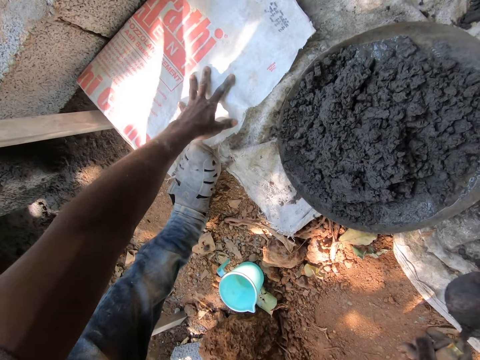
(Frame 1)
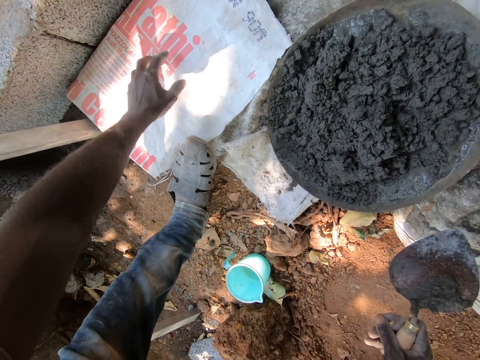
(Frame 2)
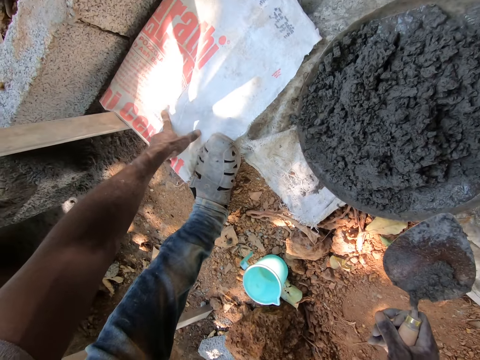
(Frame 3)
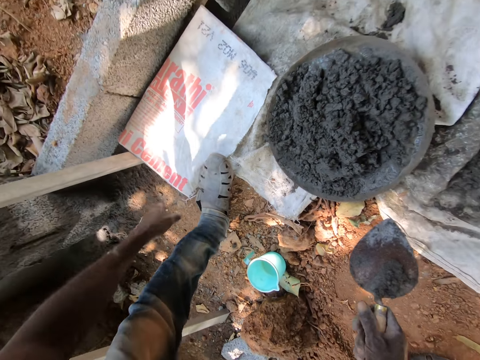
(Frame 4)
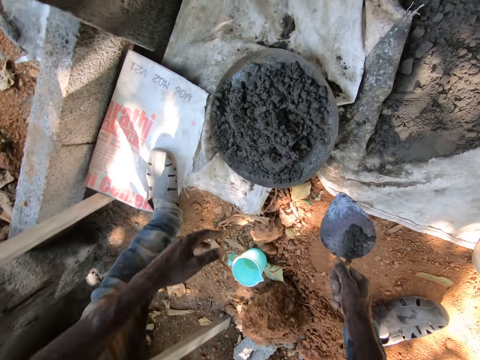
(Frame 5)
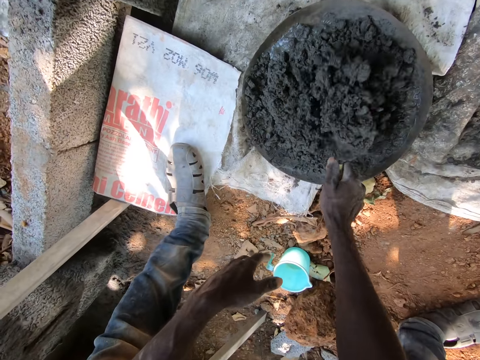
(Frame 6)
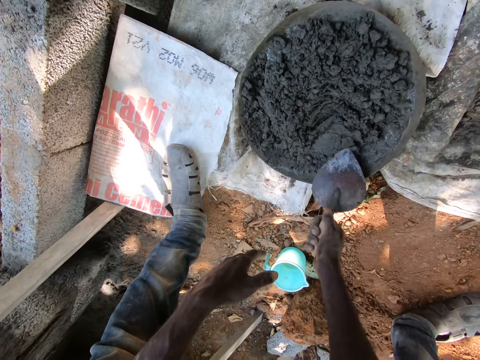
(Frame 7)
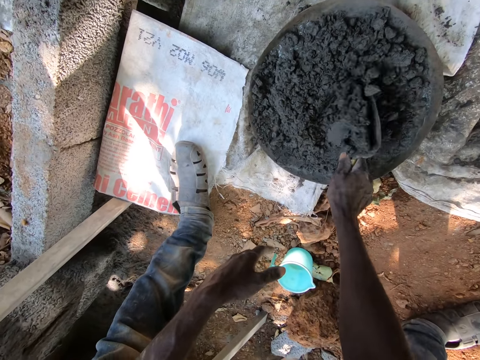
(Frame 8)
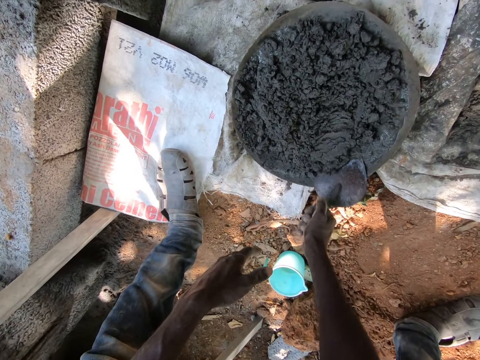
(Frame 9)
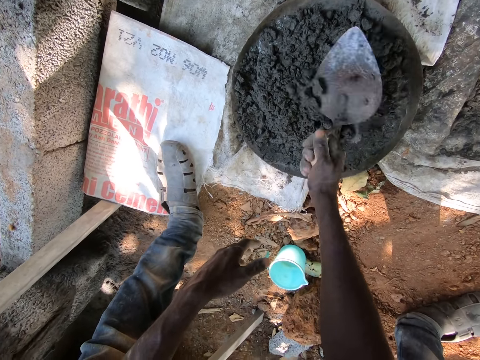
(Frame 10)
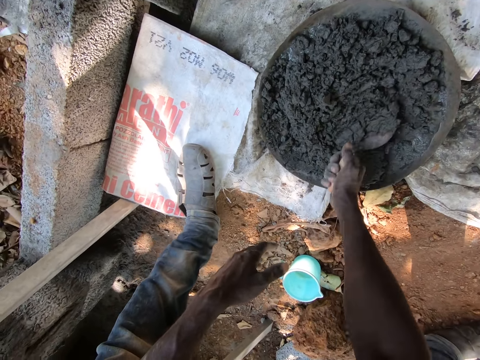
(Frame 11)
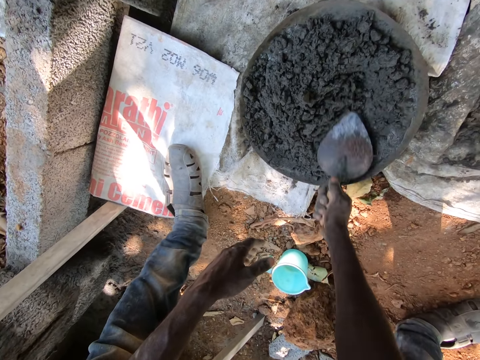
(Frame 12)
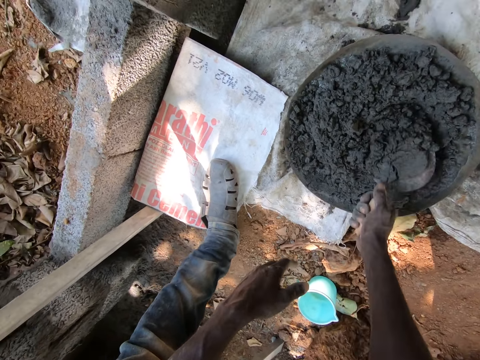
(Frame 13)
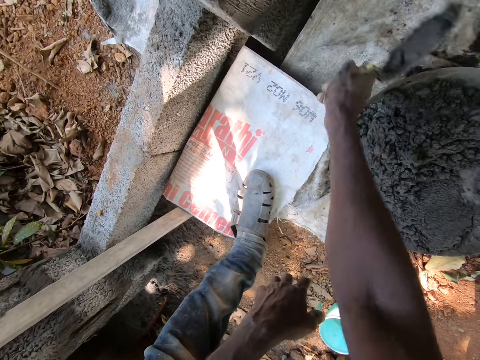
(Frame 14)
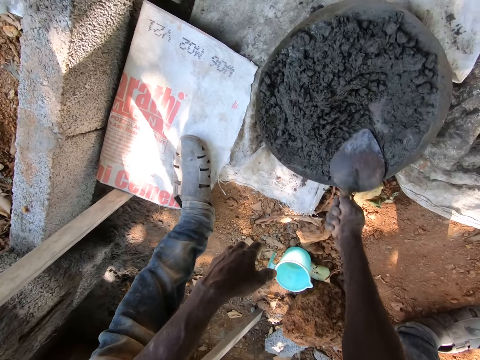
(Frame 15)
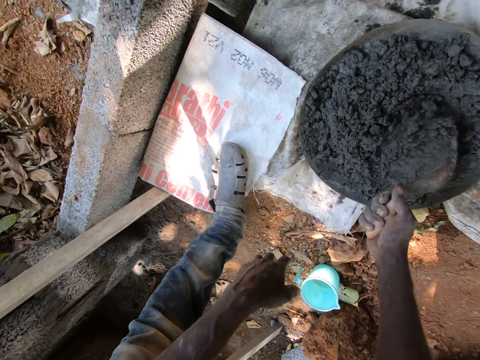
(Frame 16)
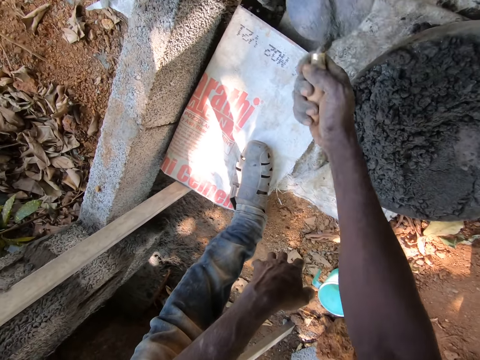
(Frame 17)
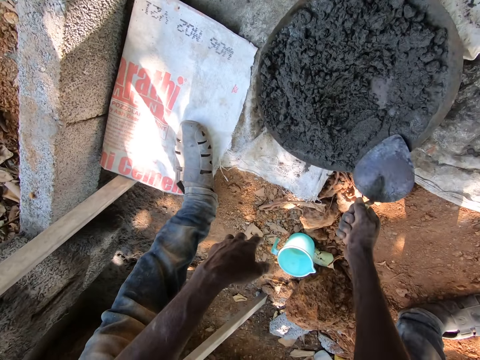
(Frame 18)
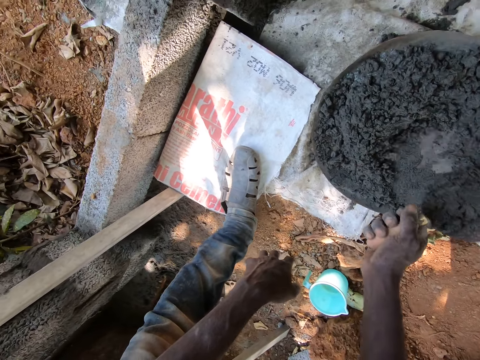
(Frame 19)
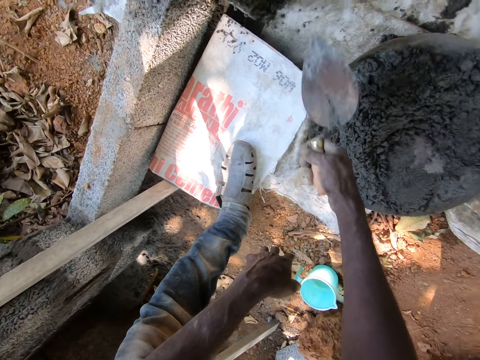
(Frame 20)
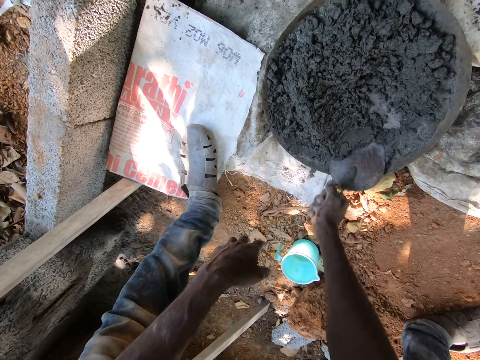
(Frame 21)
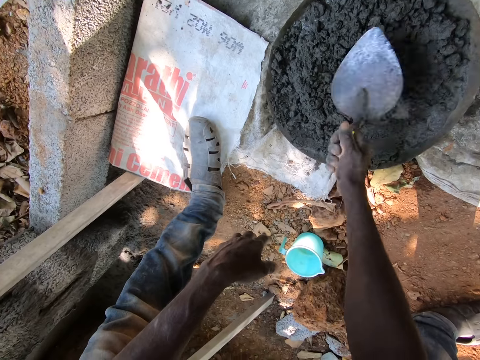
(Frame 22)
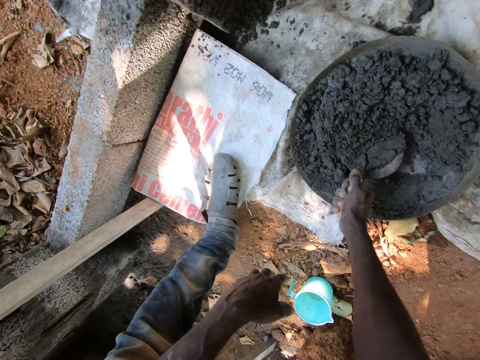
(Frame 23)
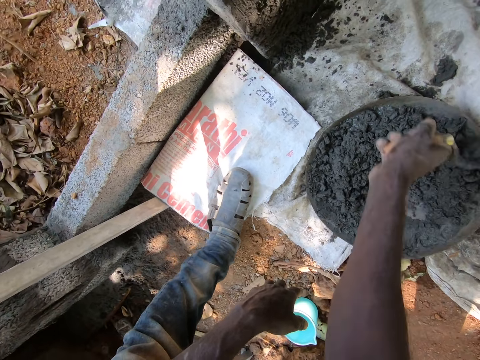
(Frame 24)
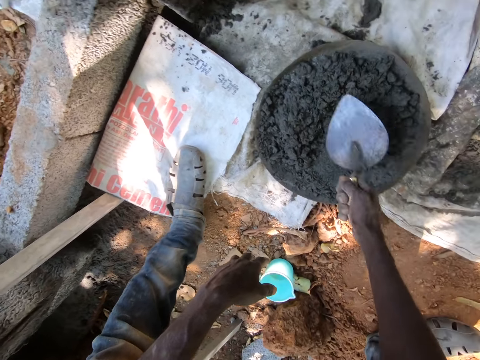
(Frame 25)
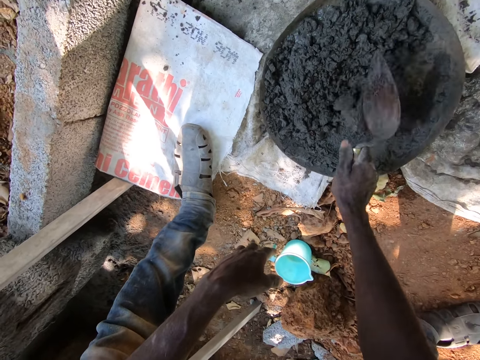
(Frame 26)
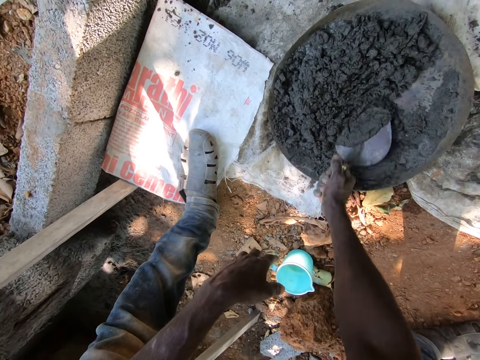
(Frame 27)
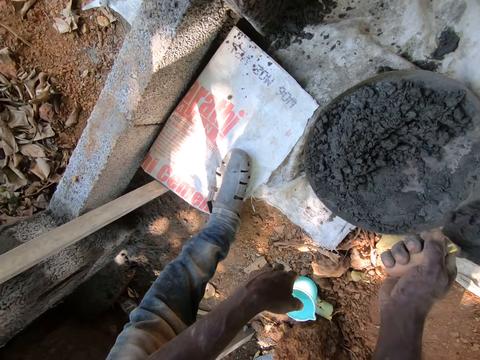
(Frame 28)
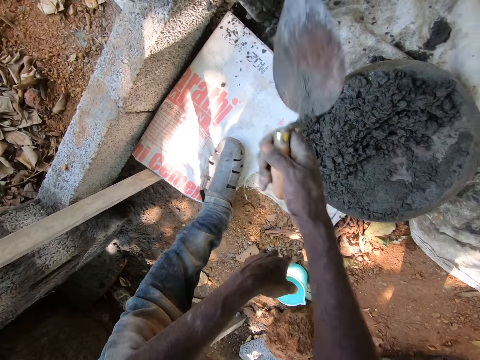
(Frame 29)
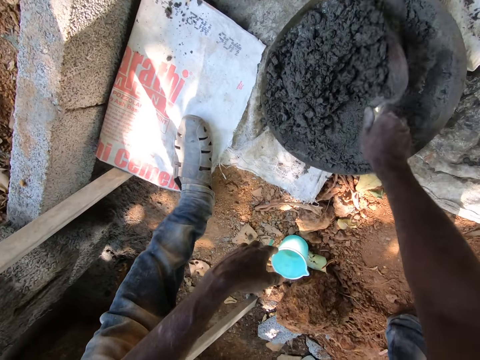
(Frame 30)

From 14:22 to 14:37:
The camera wearer adjusts the nylon on the ground with his left hand. He mixes the cement paste in the construction pan with the hand trowel in his right hand. He takes cement paste from the construction pan with the hand trowel in his right hand. He cements the stones. He throws the cement paste in the hand trowel on a wall with his right hand. He takes cement paste from the construction pan with the hand trowel in his right hand. He throws the cement paste in the hand trowel on the wall with his right hand. He takes cement paste from the construction pan with the hand trowel in his right hand. He throws the cement paste in the hand trowel on the wall with his right hand. He mixes the cement paste in the construction pan with the hand trowel in his right hand. He takes cement paste from the construction pan with the hand trowel in his right hand. He throws the cement paste in the hand trowel on the wall with his right hand. He mixes the cement paste in the construction pan with the hand trowel in his right hand. He takes cement paste from the construction pan with the hand trowel in his right hand. He throws the cement paste in the hand trowel on the wall with his right hand. He mixes the cement paste in the construction pan with the hand trowel in his right hand.

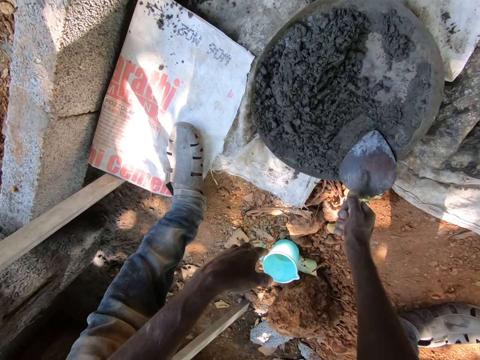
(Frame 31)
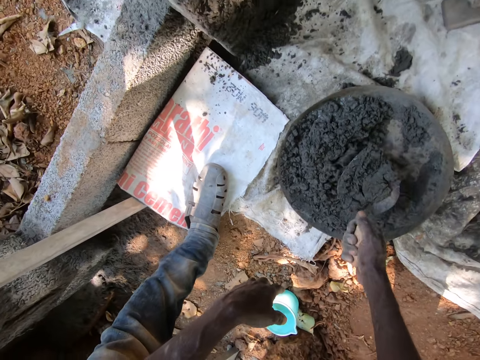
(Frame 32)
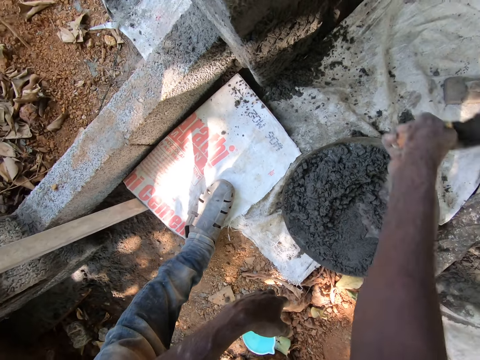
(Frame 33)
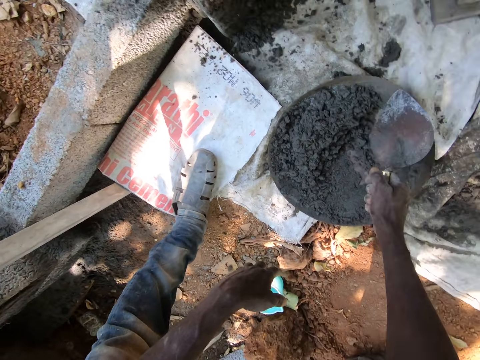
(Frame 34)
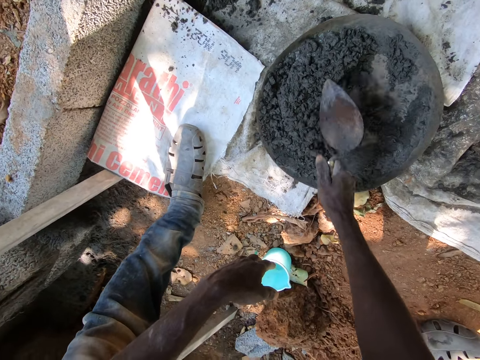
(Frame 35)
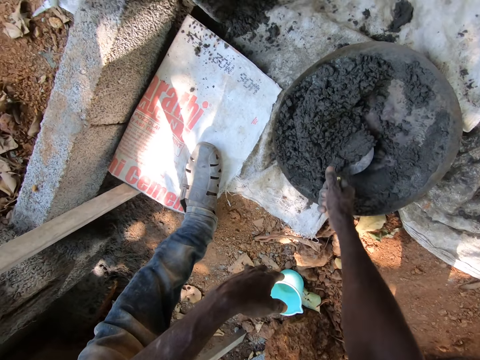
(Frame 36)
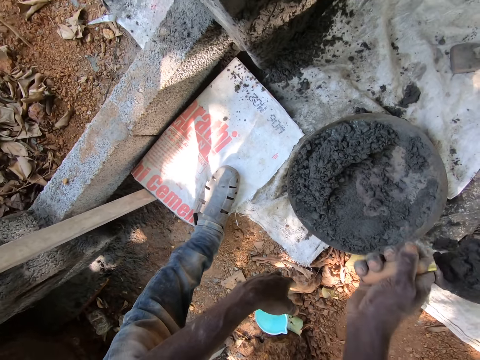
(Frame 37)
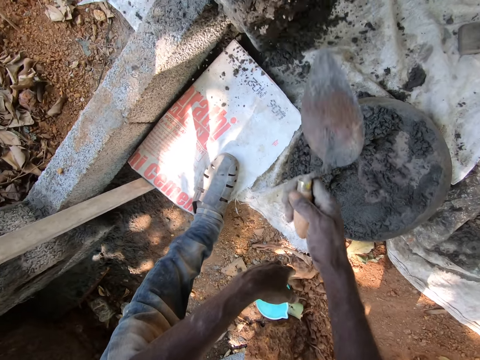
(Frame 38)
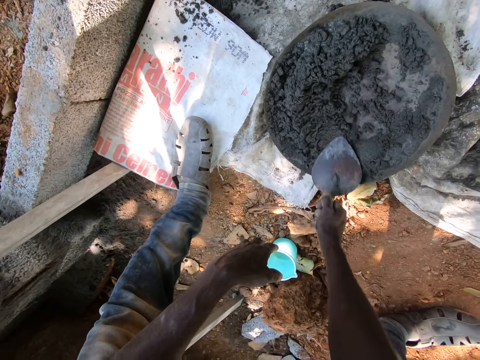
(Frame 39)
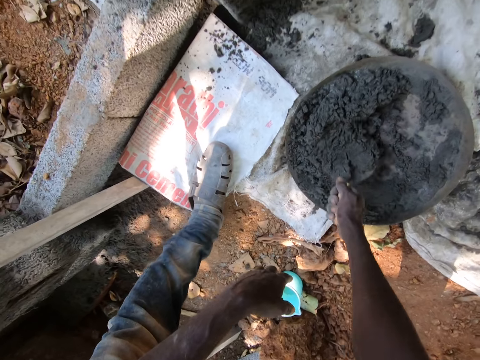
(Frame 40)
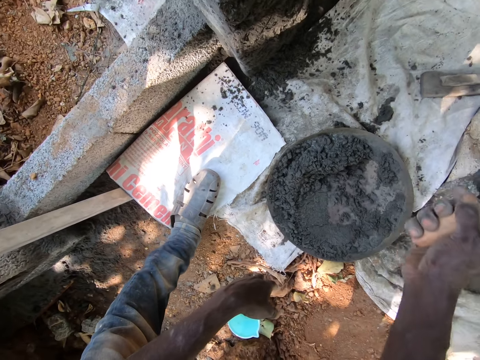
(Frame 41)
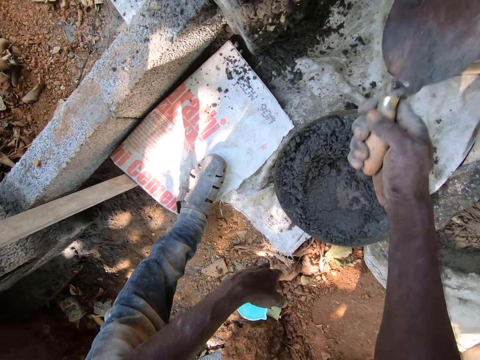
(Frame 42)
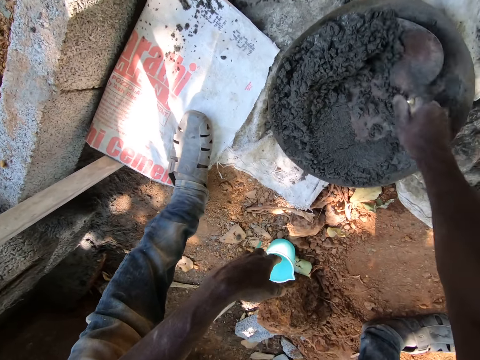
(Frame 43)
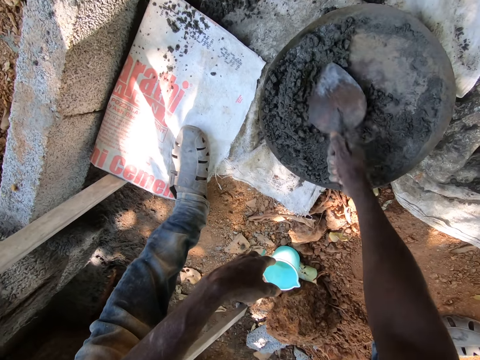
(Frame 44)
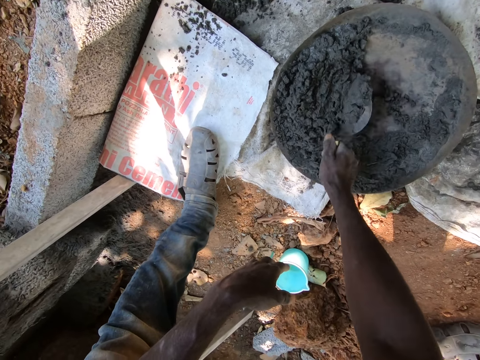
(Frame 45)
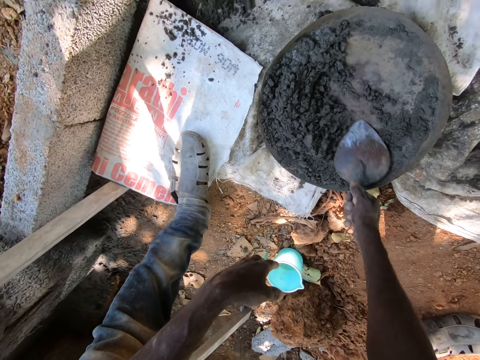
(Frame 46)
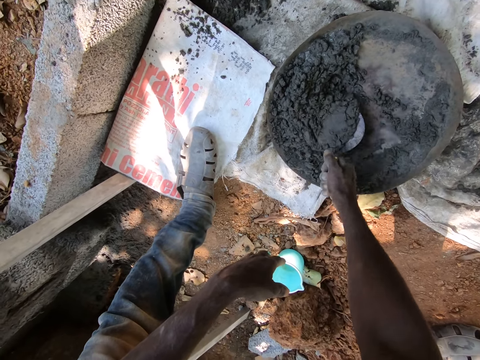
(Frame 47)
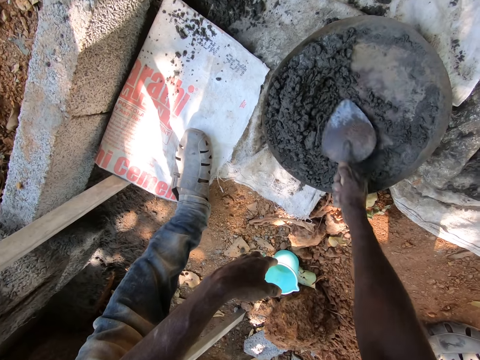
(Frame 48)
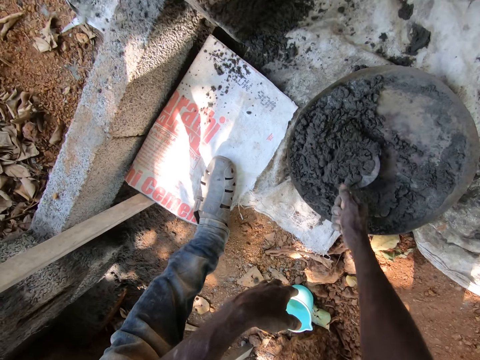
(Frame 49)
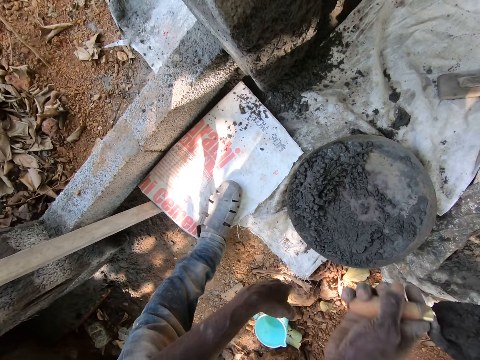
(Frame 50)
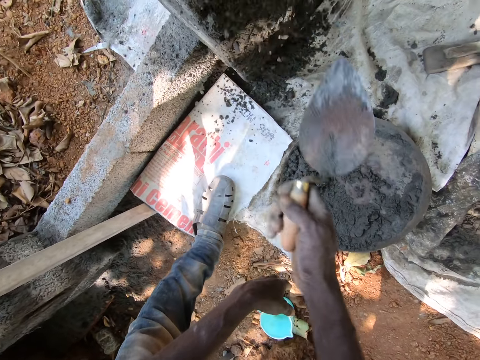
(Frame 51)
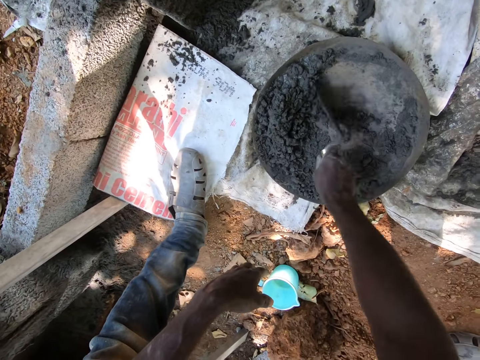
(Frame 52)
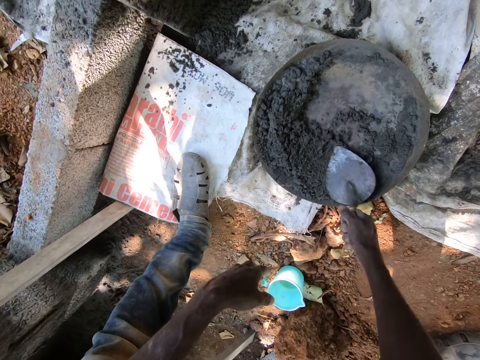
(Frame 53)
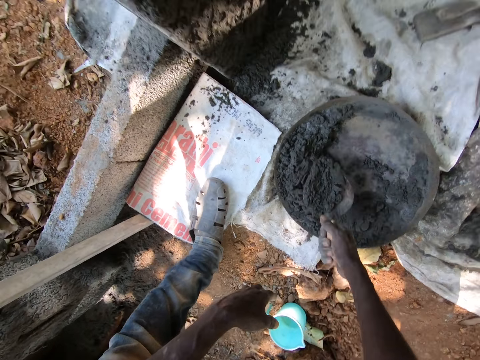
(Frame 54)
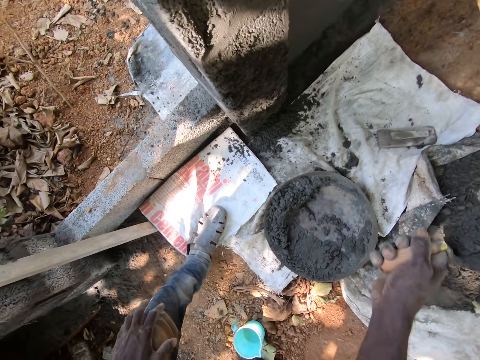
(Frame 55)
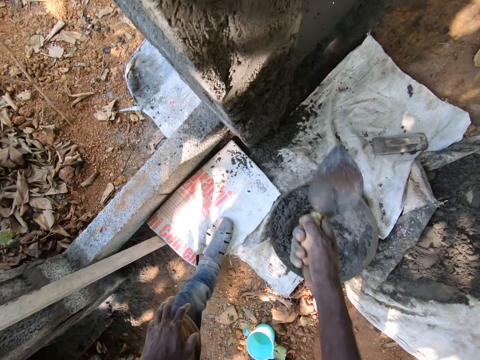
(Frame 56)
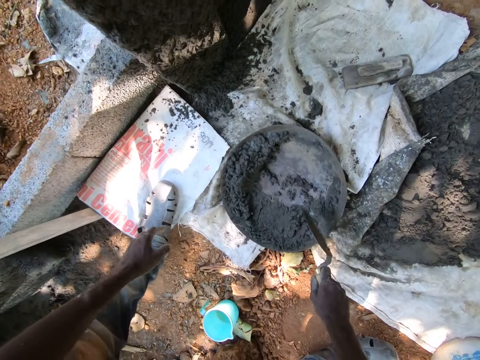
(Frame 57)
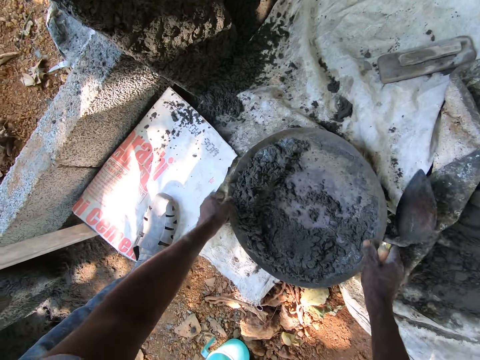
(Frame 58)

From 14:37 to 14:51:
The camera wearer takes cement paste from the construction pan with the hand trowel in his right hand. He throws the cement paste in the hand trowel on the wall with his right hand. He mixes the cement paste in the construction pan with the hand trowel in his right hand. He takes cement paste from the construction pan with the hand trowel in his right hand. He throws the cement paste in the hand trowel on the wall with his right hand. He spreads the cement paste in the construction pan with the hand trowel in his right hand. He takes cement paste from the construction pan with the hand trowel in his right hand. He throws the cement paste in the hand trowel on the wall with his right hand. He mixes the cement paste in the construction pan with the hand trowel in his right hand. He takes cement paste from the construction pan with the hand trowel in his right hand. He throws the cement paste in the hand trowel on the wall with his right hand. He mixes the cement paste in the construction pan with the hand trowel in his right hand. He takes cement paste from the construction pan with the hand trowel in his right hand. He throws the cement paste in the hand trowel on the wall with his right hand. He holds the construction pan on the ground with his left hand.
